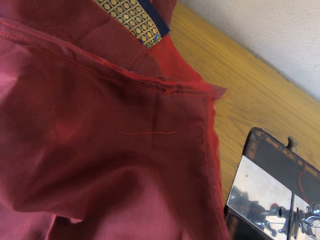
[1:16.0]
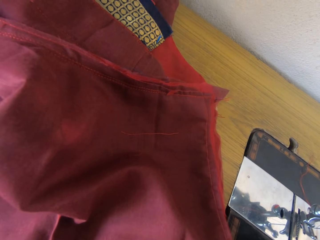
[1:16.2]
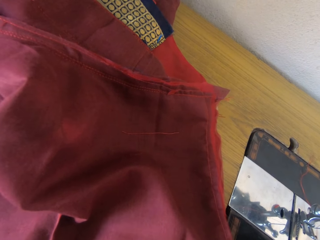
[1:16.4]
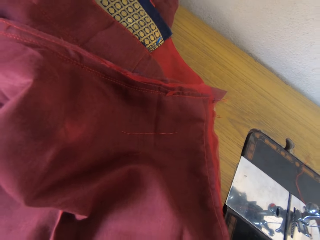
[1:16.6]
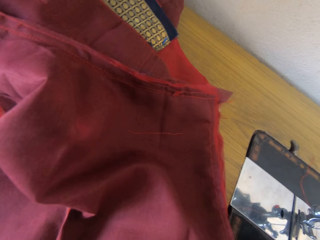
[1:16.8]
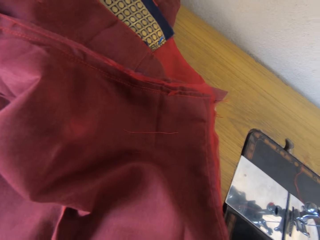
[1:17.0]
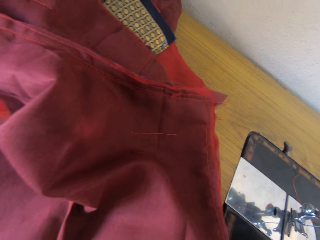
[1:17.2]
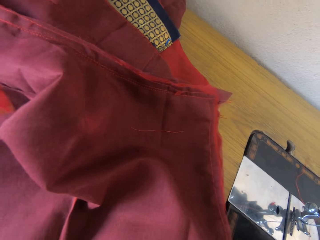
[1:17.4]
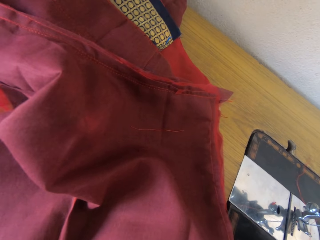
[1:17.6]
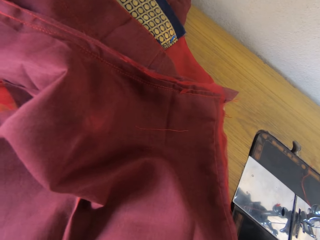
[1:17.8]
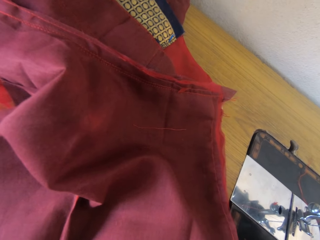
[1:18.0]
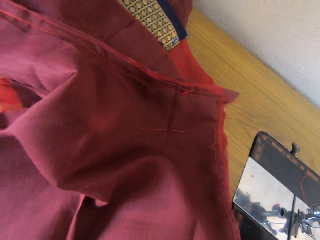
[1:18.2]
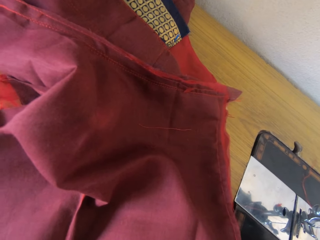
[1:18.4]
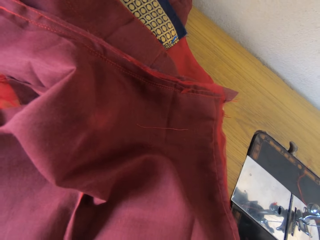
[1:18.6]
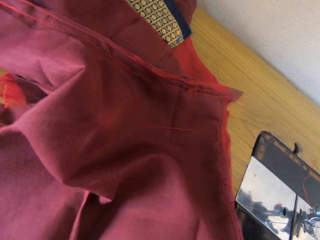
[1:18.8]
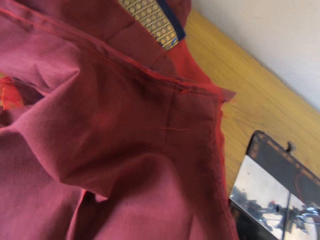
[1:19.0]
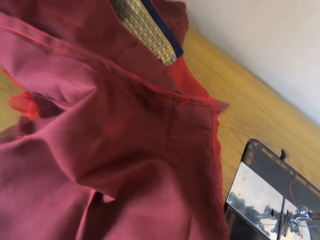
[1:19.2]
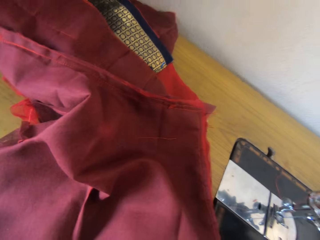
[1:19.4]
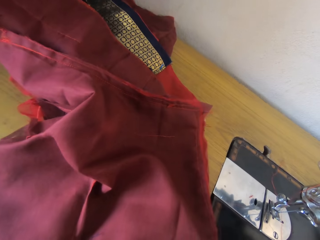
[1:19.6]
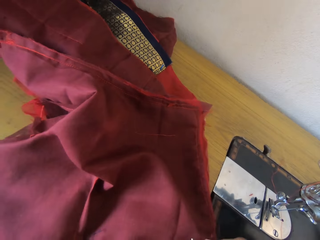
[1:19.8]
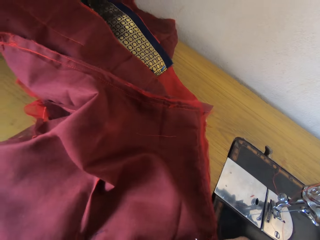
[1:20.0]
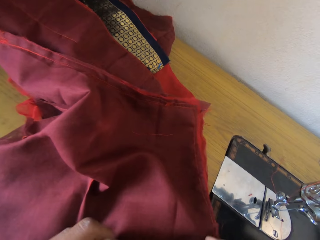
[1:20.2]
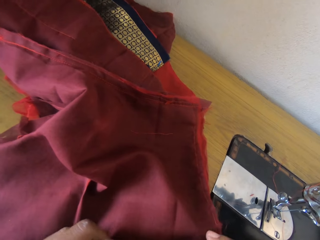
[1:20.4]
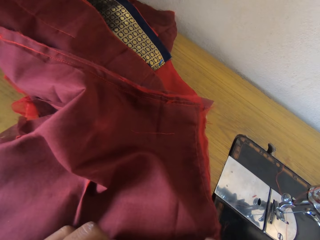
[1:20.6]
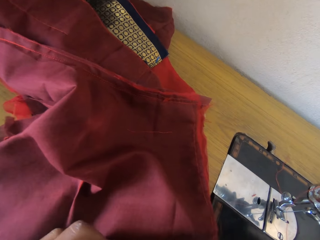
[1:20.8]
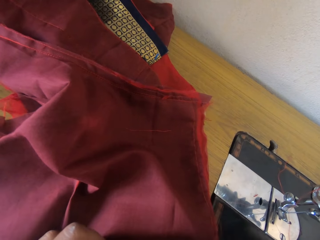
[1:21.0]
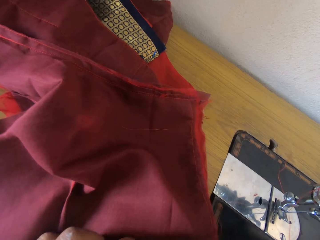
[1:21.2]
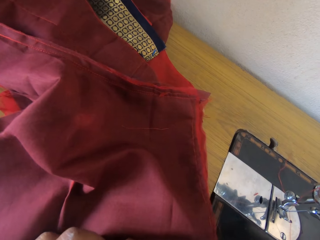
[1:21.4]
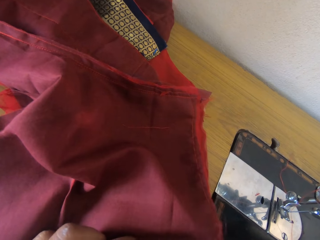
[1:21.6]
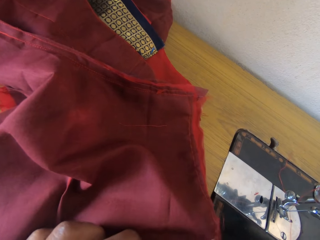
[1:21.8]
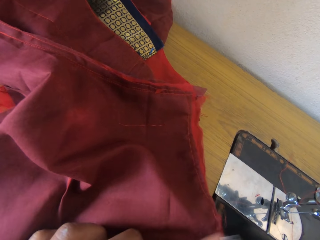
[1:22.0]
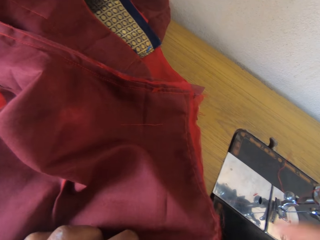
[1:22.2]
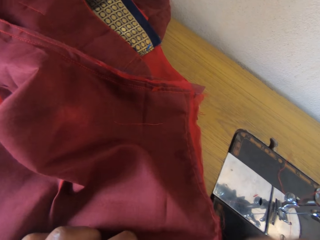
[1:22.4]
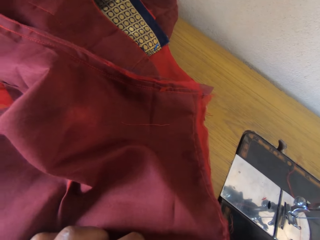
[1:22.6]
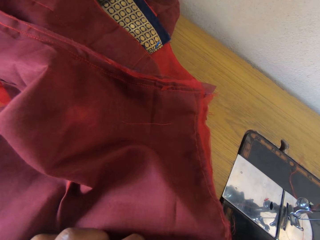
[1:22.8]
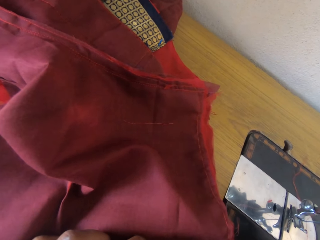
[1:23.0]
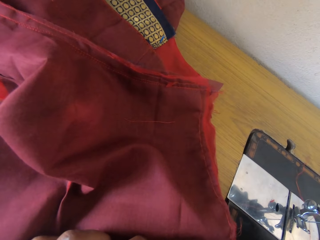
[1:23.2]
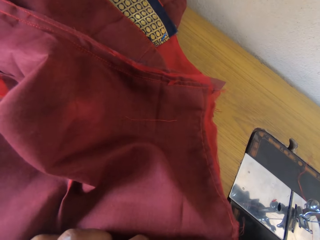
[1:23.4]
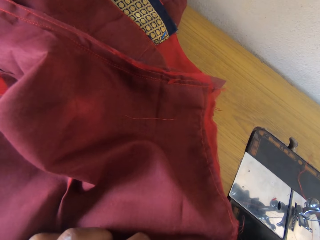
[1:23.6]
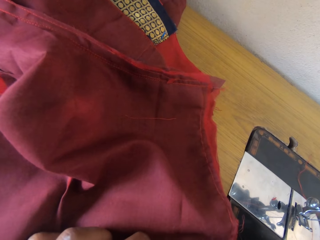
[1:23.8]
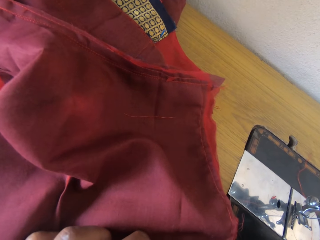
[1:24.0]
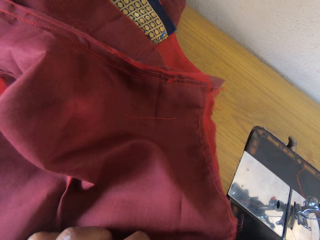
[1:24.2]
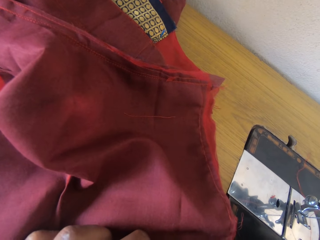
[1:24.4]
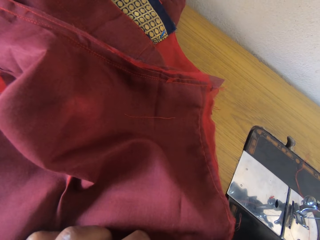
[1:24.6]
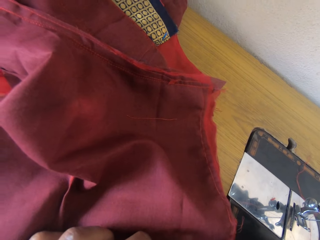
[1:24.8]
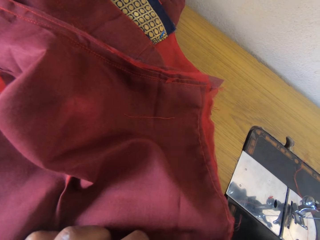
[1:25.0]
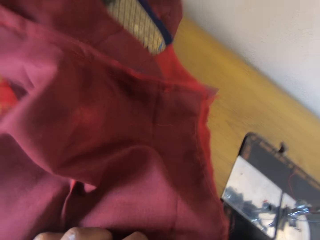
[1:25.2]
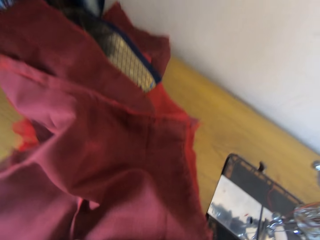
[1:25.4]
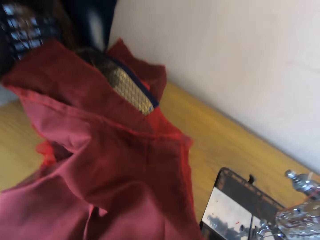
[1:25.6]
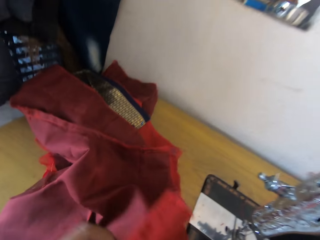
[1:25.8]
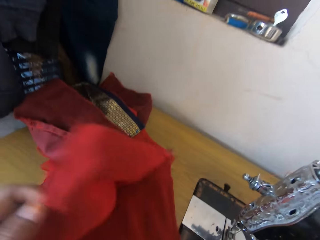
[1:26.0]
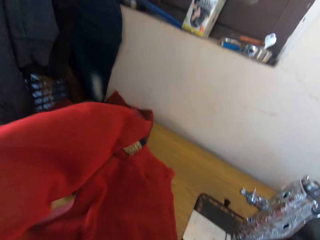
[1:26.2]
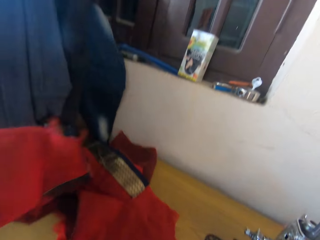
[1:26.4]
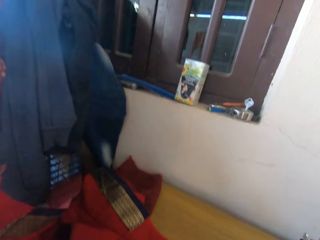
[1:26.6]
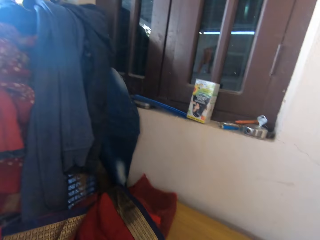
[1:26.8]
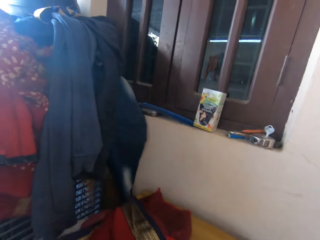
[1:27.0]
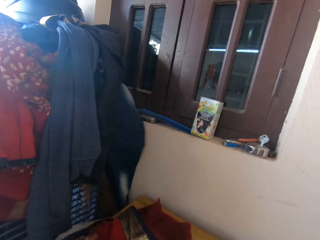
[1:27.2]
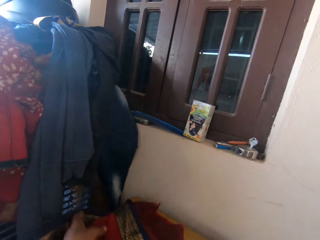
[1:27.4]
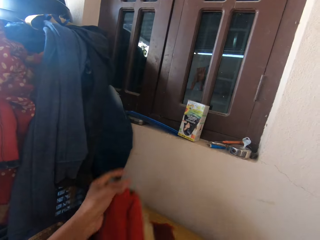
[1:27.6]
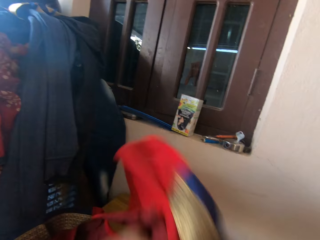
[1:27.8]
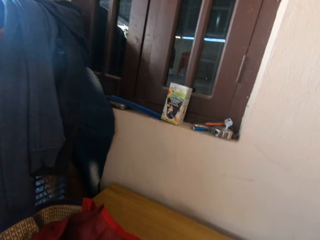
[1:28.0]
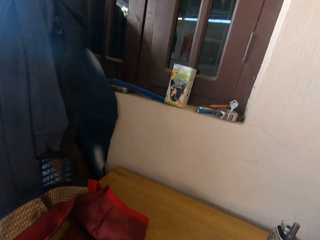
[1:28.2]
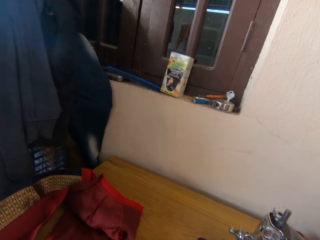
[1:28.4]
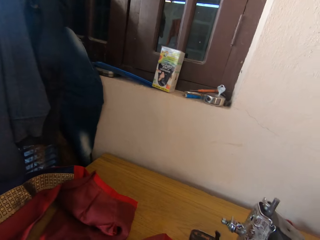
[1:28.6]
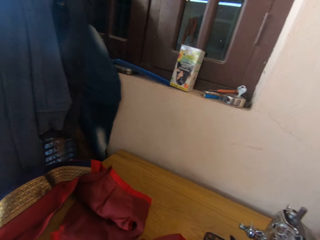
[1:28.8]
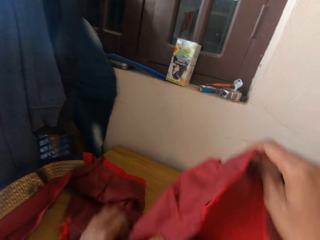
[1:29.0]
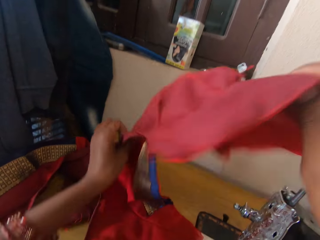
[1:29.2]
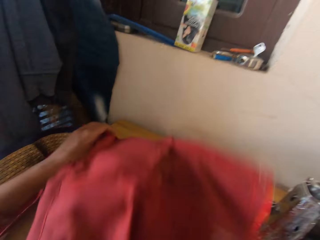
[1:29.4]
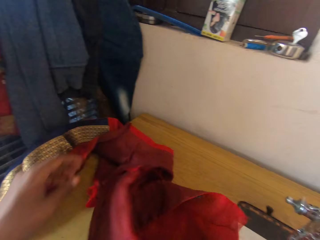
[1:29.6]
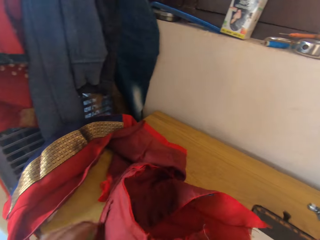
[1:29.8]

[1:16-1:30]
The camera wearer picks up a cloth. They adjust the cloth.

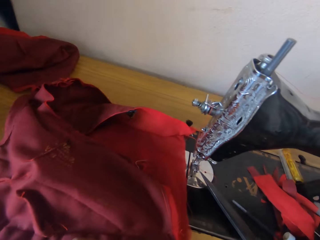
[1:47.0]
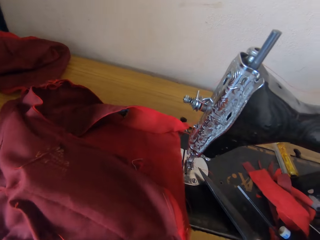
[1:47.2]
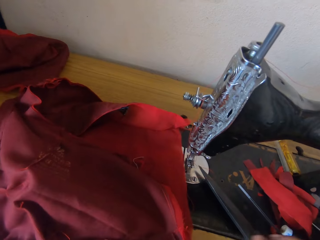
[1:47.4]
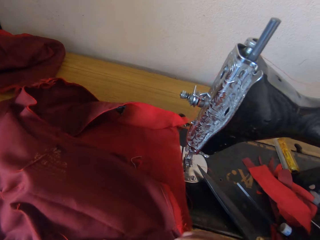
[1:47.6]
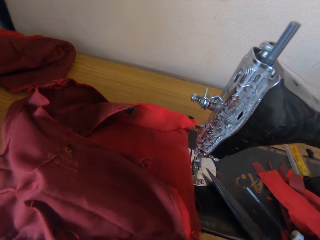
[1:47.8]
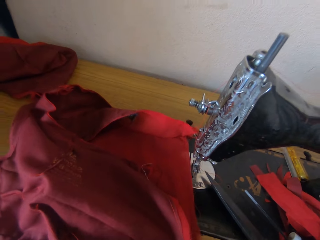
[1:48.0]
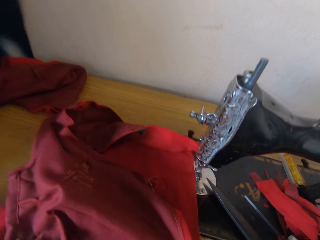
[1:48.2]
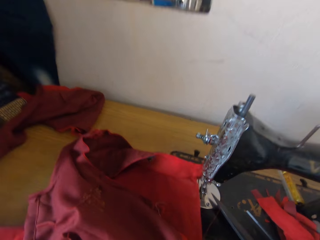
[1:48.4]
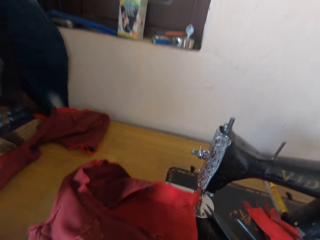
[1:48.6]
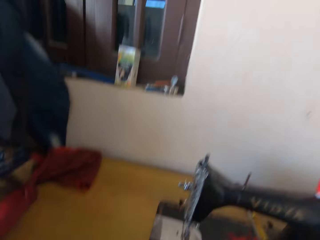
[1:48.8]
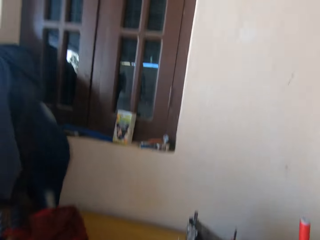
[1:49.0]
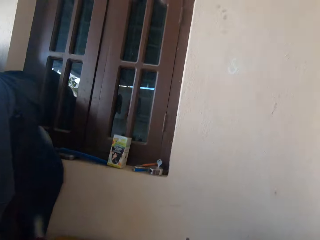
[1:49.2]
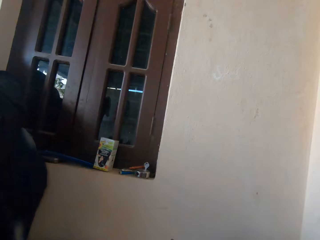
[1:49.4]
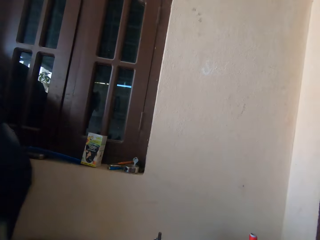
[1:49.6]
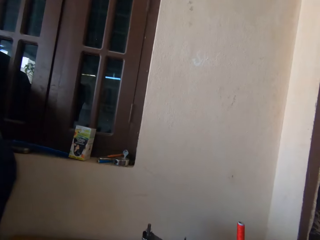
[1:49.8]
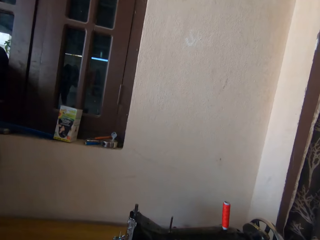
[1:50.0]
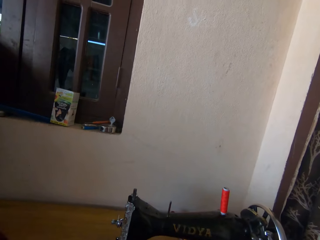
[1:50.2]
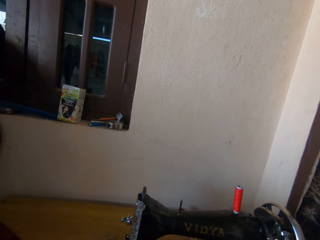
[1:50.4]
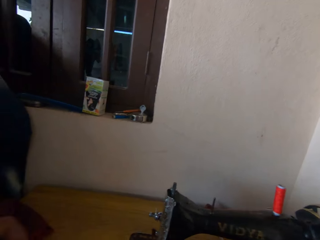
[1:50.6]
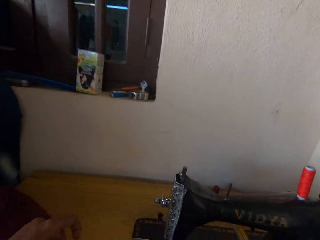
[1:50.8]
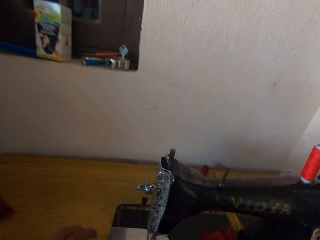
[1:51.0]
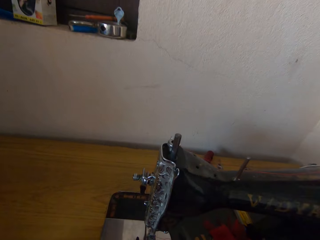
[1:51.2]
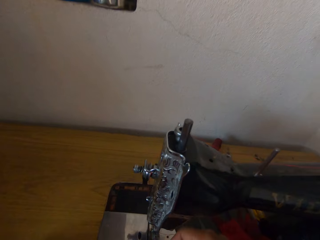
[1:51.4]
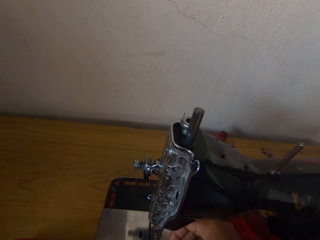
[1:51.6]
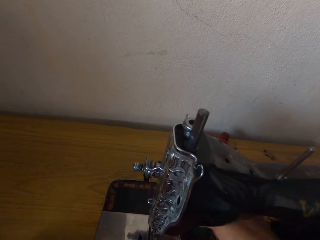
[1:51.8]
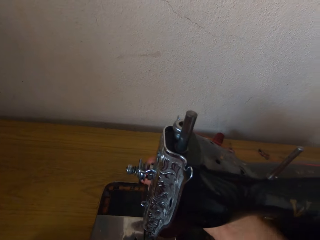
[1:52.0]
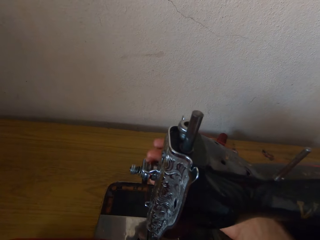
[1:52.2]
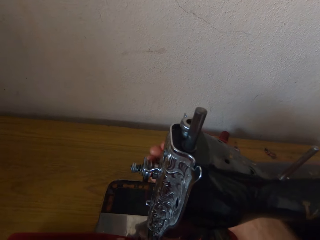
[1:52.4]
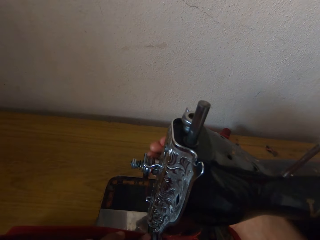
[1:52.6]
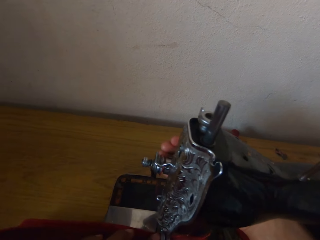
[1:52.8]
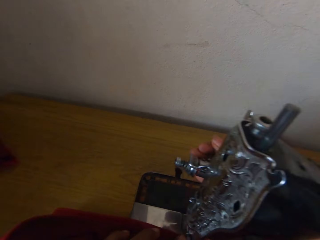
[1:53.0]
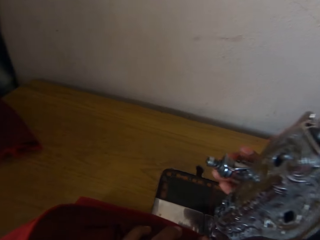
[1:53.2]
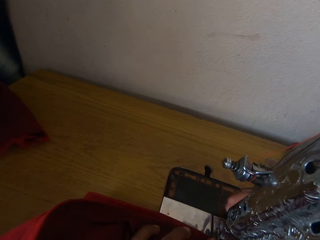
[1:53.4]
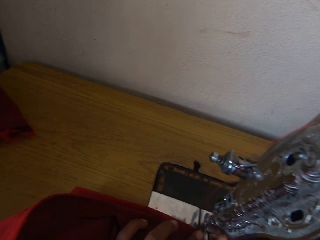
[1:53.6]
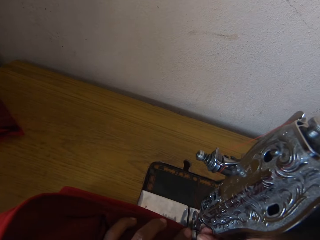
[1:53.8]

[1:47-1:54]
The camera wearer pulls the cloth. They adjust a sewing machine. They sew the cloth.
